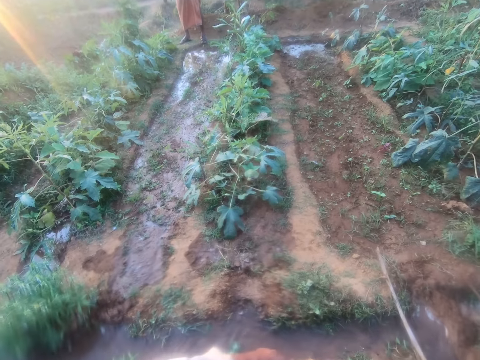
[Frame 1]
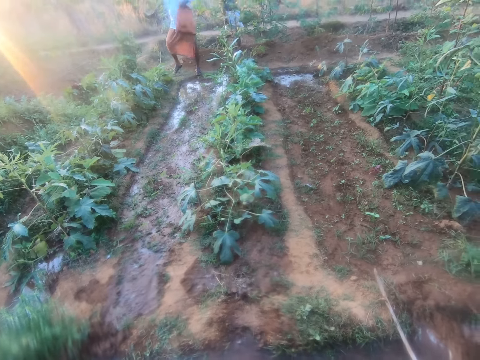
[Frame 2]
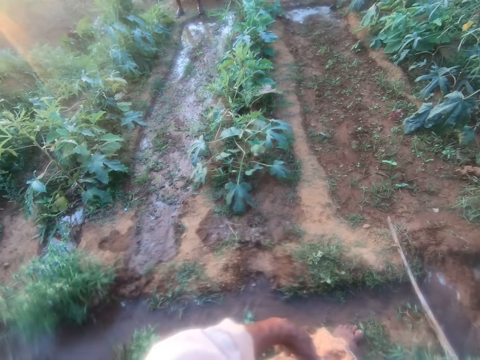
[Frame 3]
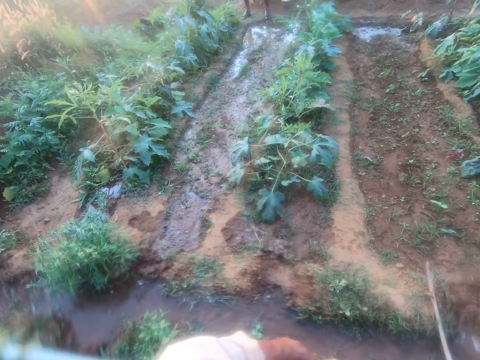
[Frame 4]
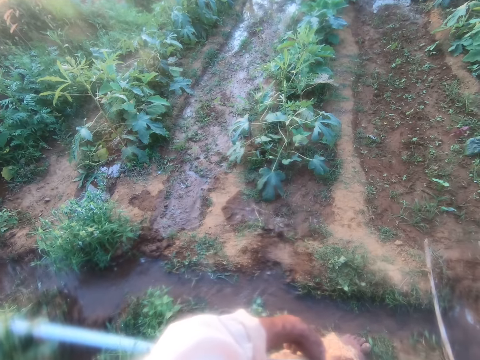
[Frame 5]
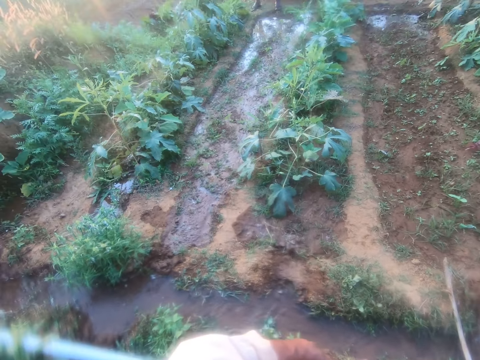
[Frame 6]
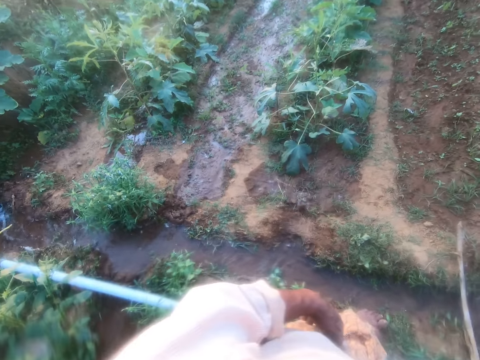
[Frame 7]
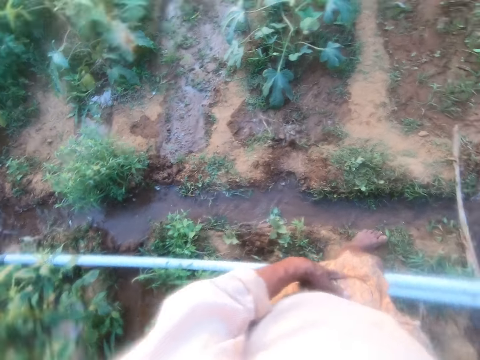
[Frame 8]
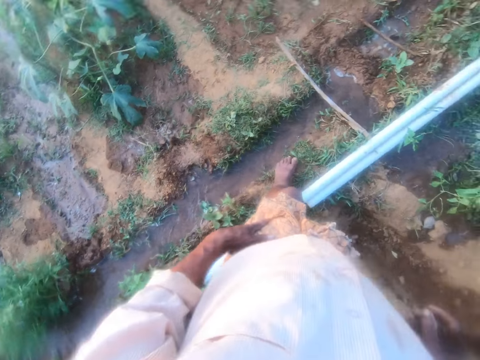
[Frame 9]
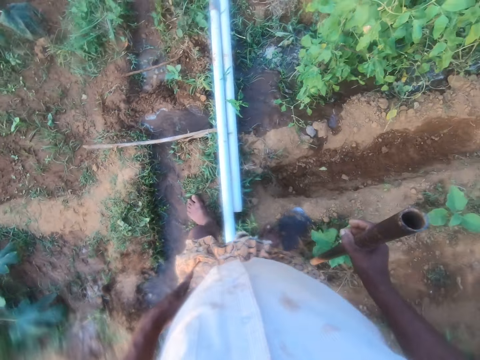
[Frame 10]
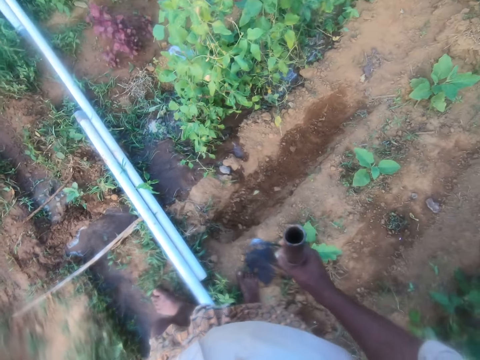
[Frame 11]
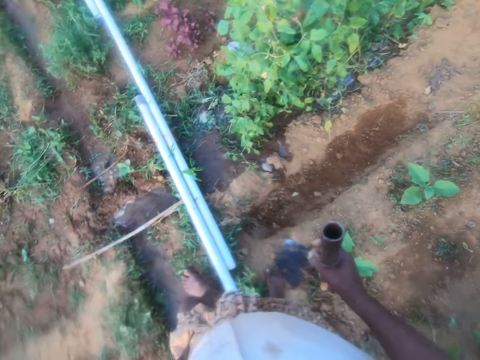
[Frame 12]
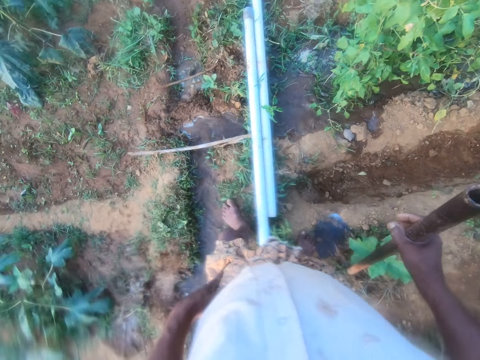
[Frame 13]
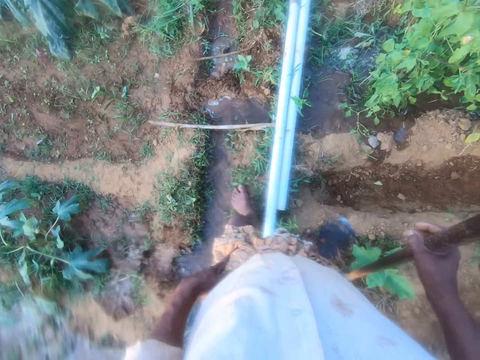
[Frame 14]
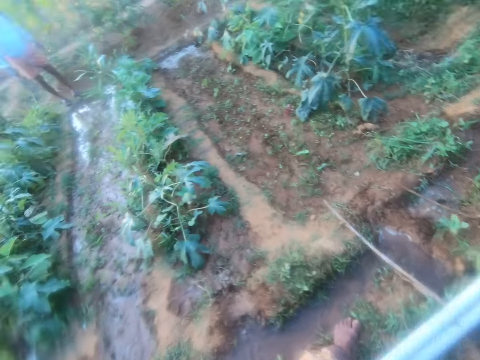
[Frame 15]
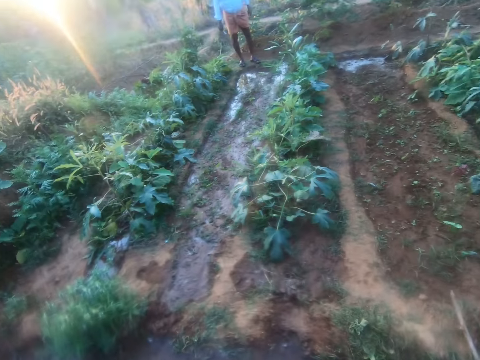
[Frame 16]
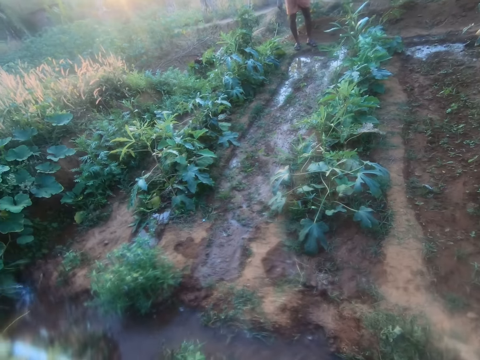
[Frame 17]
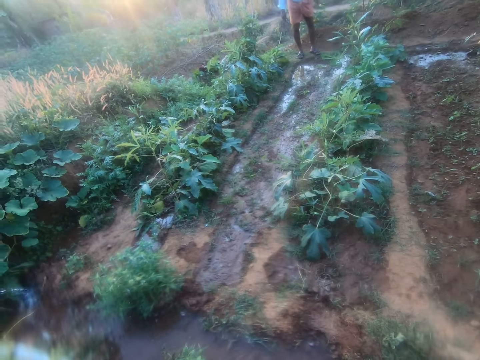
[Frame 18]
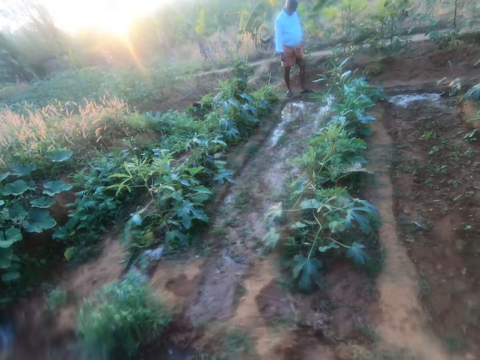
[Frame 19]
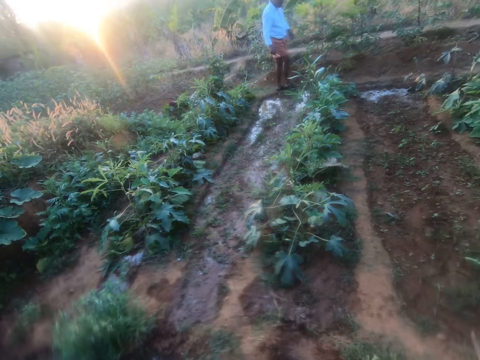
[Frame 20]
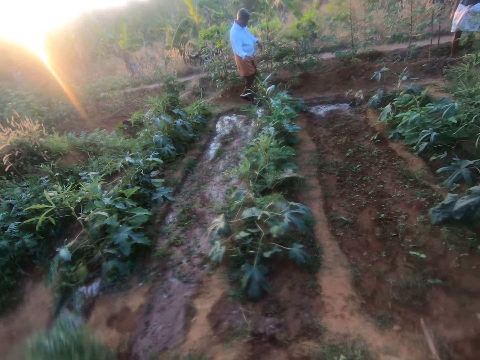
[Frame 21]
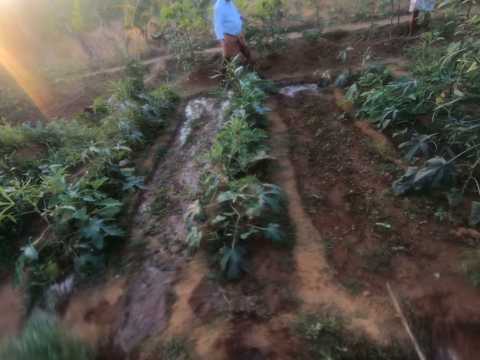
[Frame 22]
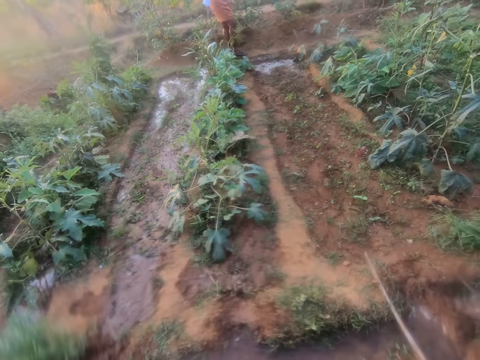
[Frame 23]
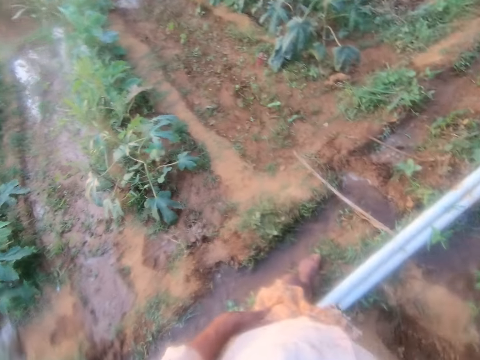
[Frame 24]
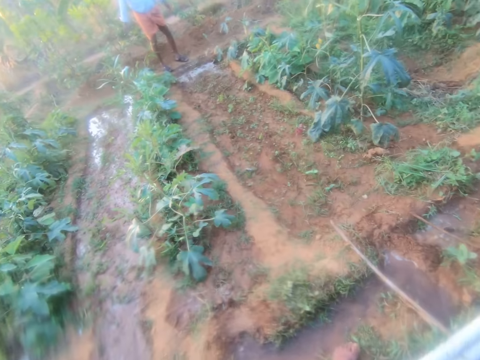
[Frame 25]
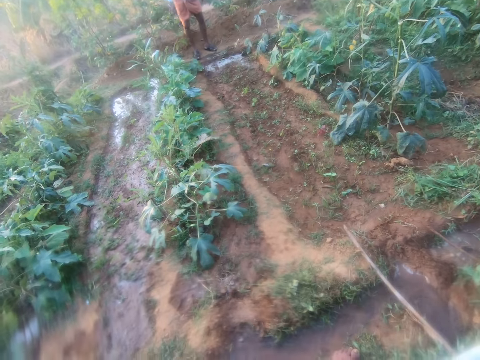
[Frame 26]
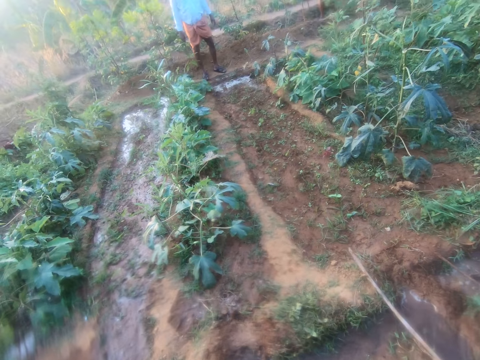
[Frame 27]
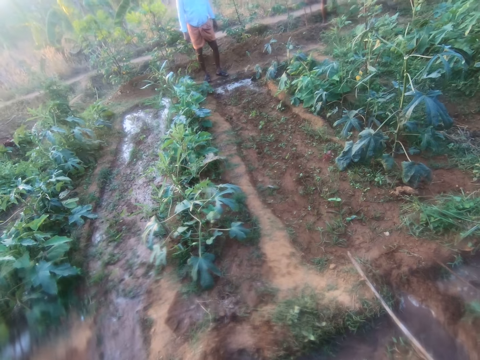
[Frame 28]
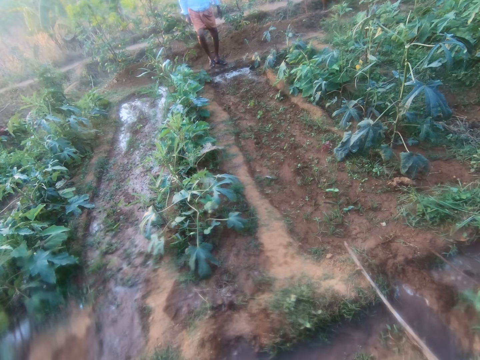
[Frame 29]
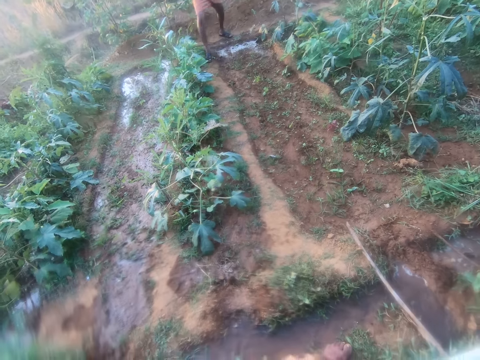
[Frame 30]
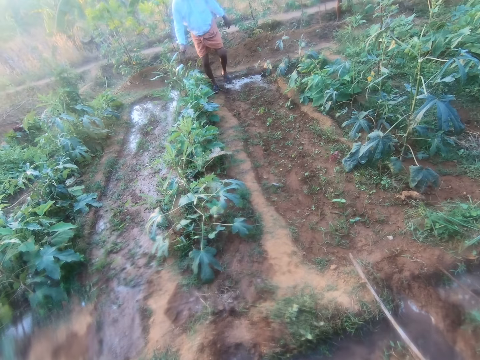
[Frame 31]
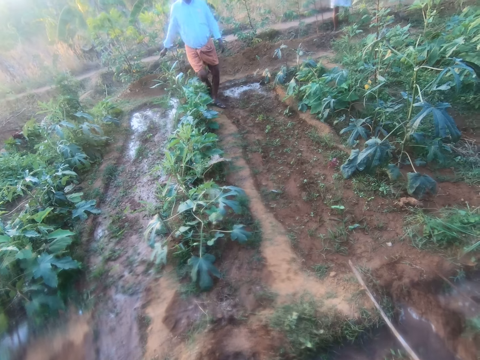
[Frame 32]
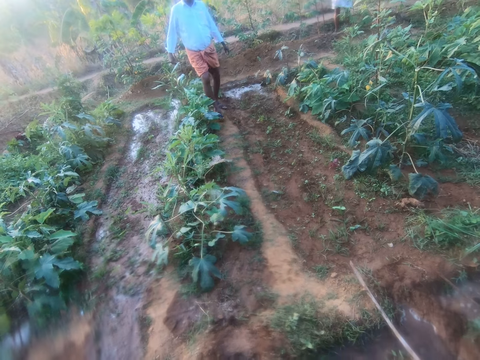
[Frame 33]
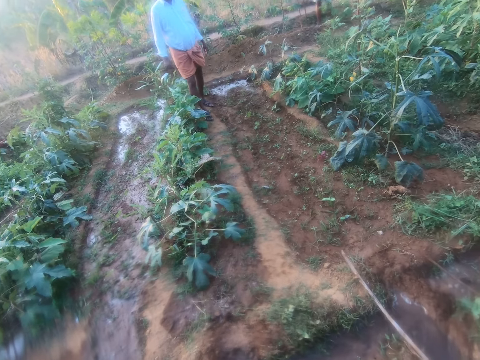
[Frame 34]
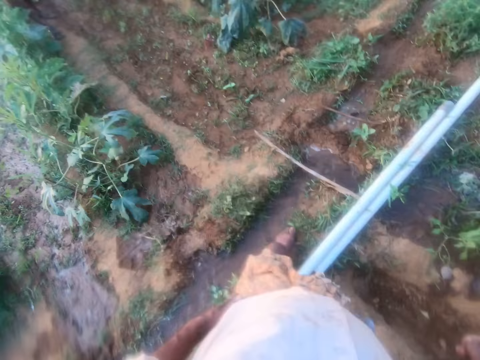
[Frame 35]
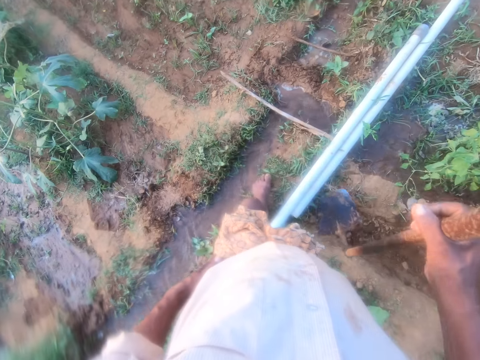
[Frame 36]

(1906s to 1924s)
The man converses with the camera wearer. The camera wearer converses with the man. They look around the farm. They converse with the man. They look around the farm. The man walks around. The man converses with the camera wearer.

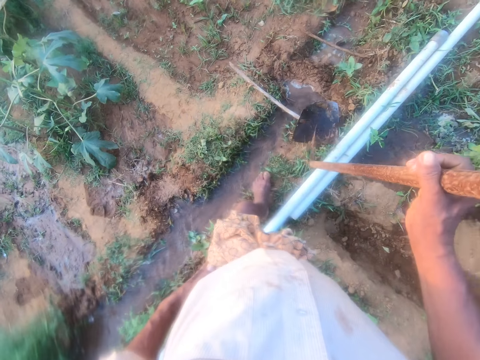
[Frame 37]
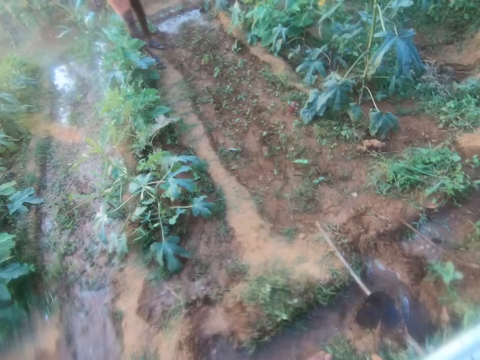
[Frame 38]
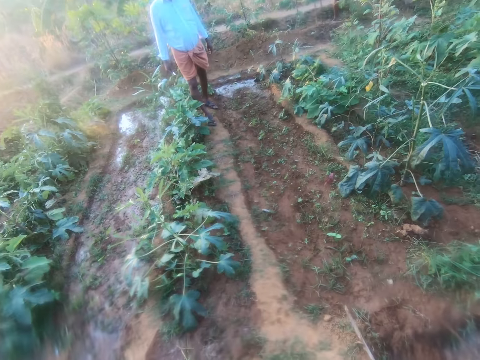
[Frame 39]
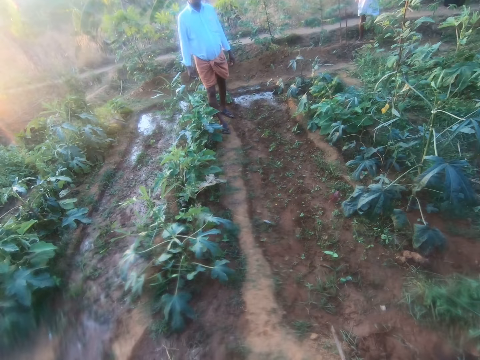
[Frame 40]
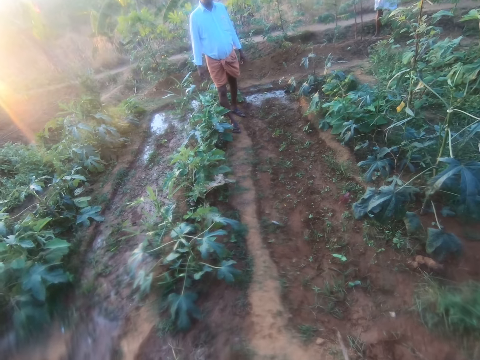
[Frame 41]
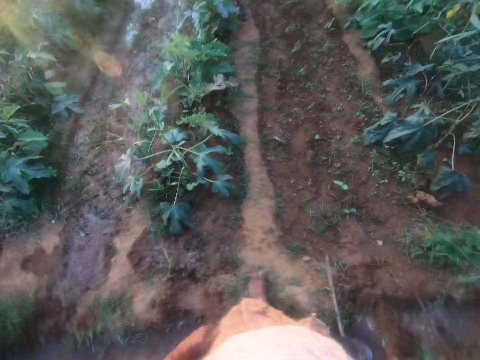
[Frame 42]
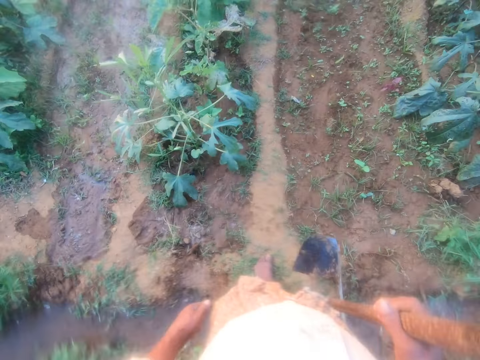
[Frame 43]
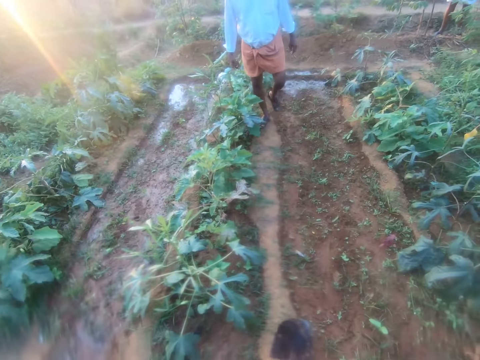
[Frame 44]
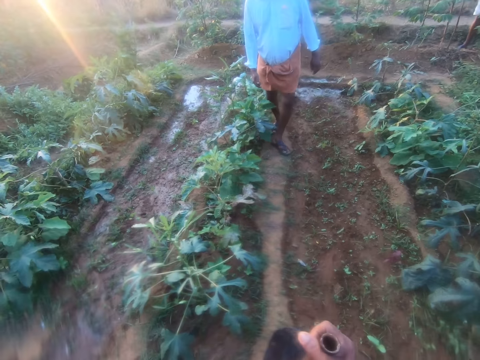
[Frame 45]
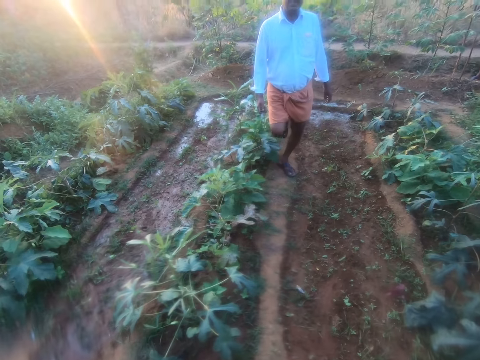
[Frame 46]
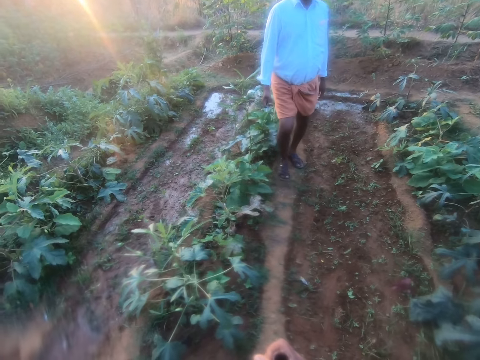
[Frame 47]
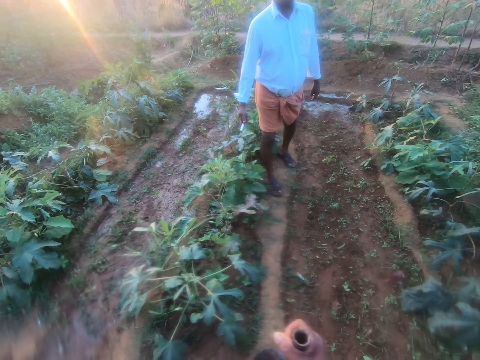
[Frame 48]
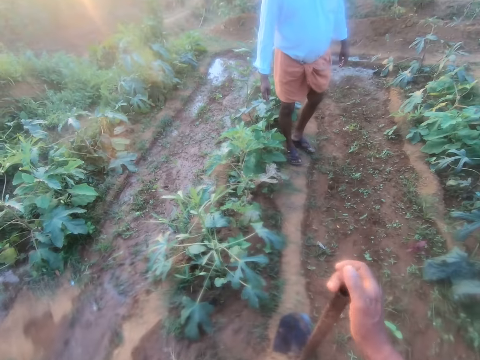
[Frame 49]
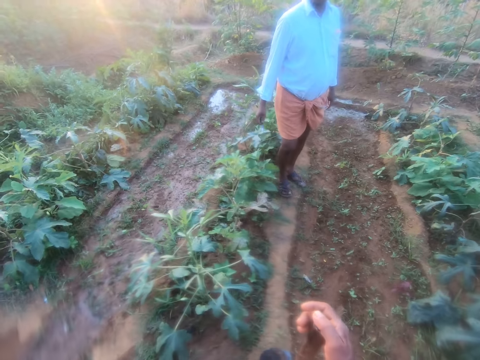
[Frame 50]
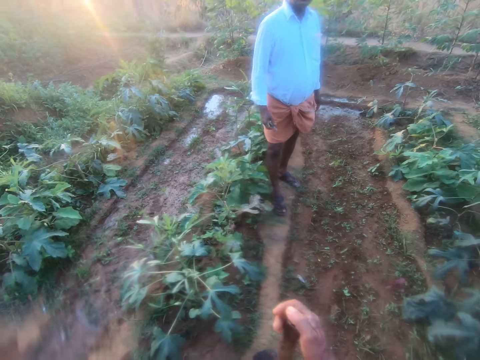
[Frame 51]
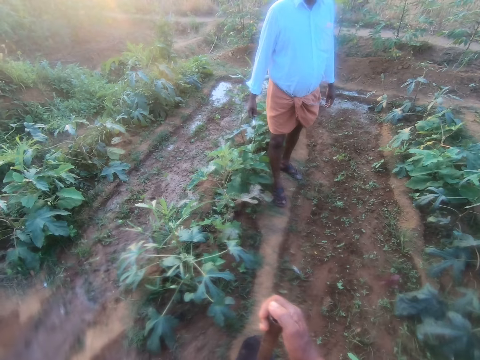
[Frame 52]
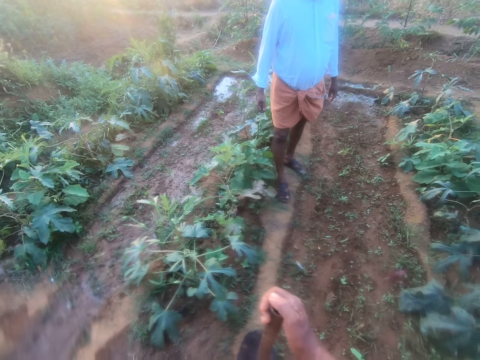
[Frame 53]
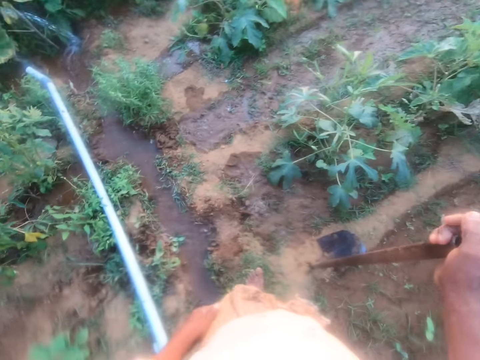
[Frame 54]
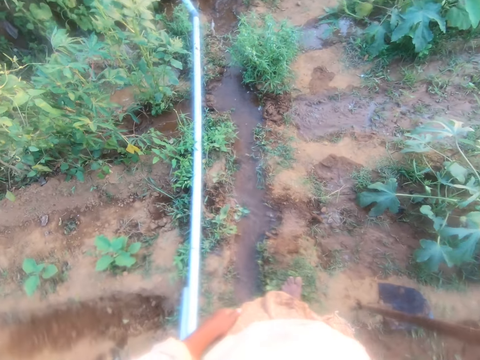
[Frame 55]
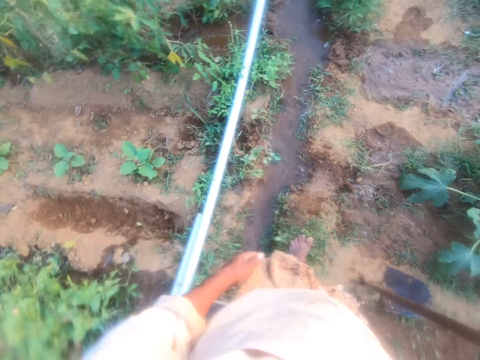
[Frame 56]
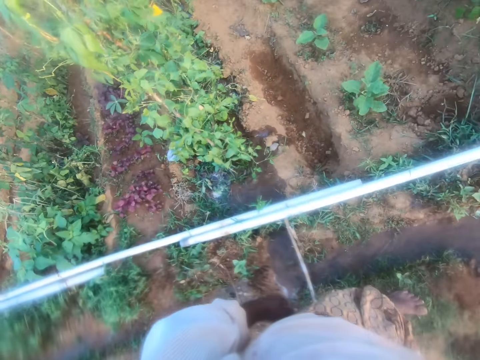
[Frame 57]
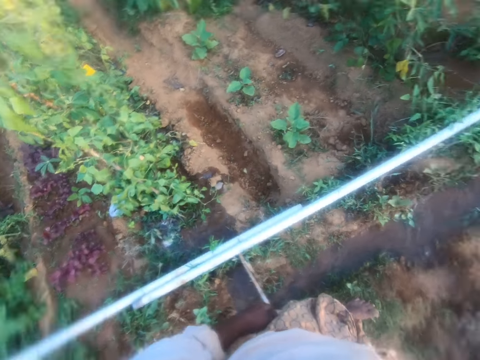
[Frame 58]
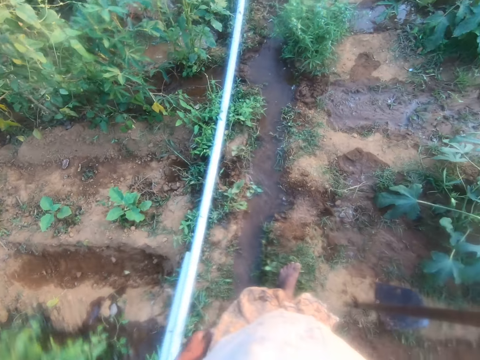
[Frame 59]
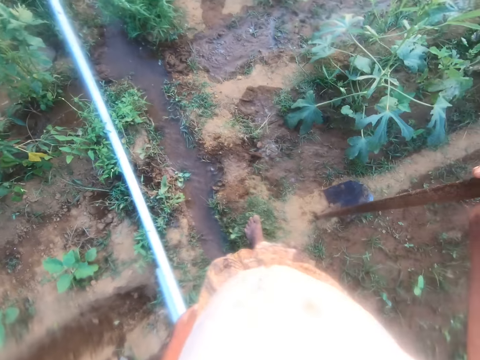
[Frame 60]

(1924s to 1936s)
The camera wearer moves around. They converse with the man. The man converses with the camera wearer. The camera wearer looks around the farm.
